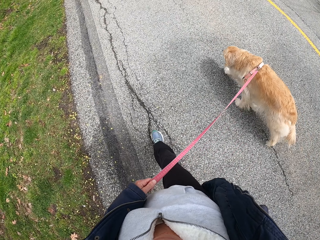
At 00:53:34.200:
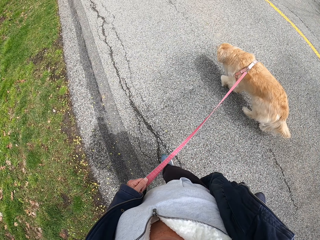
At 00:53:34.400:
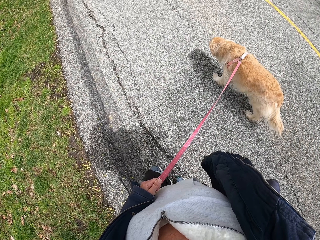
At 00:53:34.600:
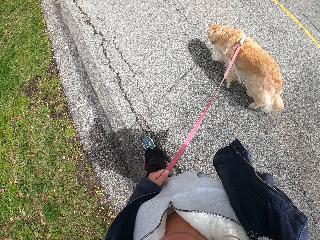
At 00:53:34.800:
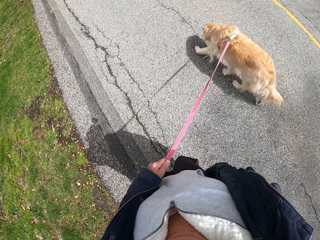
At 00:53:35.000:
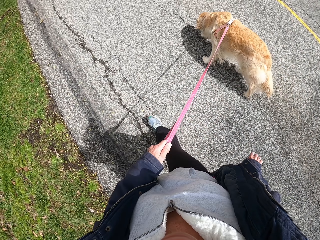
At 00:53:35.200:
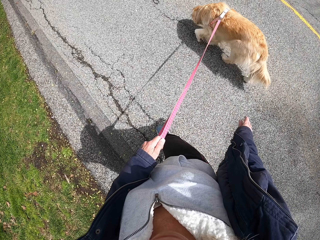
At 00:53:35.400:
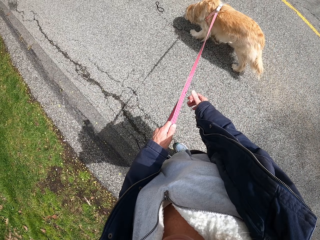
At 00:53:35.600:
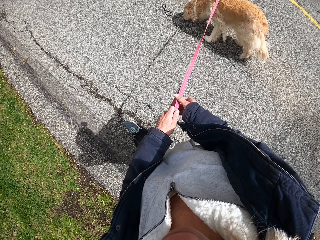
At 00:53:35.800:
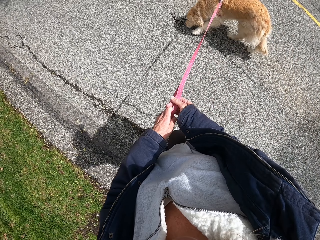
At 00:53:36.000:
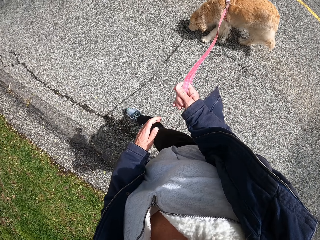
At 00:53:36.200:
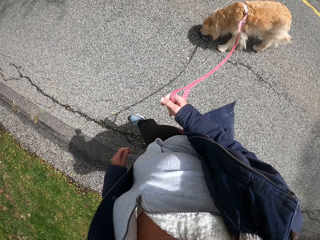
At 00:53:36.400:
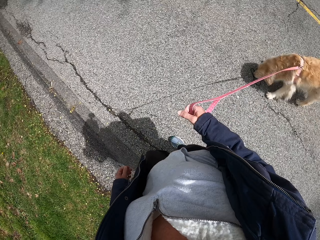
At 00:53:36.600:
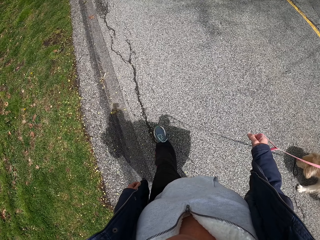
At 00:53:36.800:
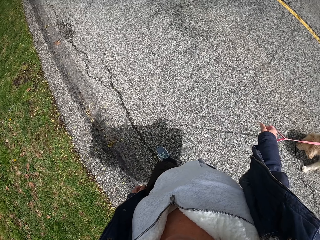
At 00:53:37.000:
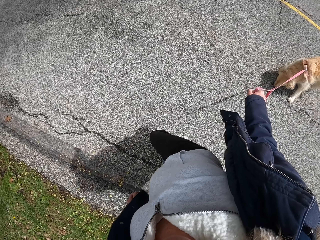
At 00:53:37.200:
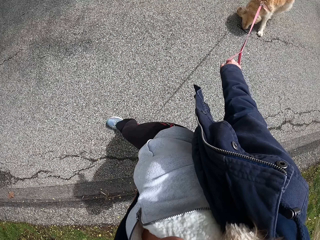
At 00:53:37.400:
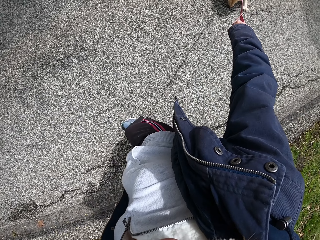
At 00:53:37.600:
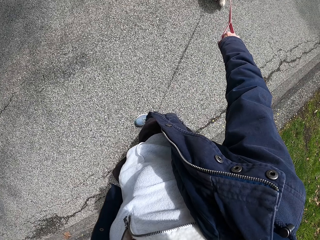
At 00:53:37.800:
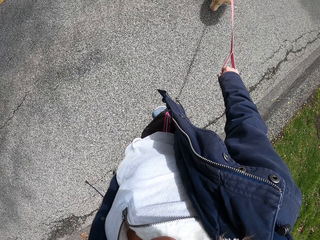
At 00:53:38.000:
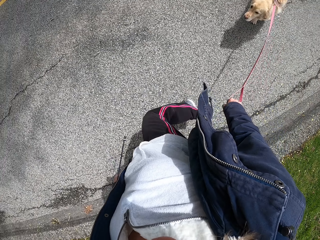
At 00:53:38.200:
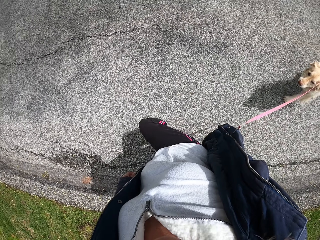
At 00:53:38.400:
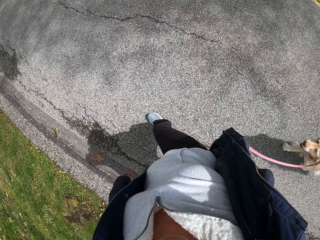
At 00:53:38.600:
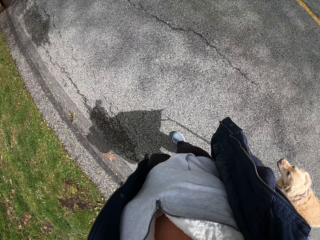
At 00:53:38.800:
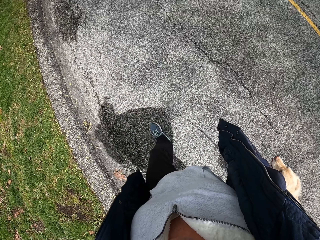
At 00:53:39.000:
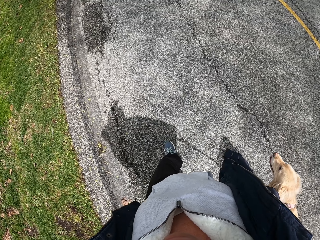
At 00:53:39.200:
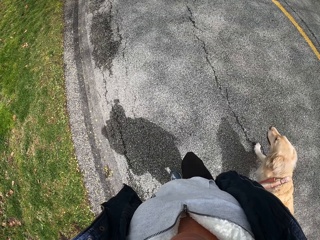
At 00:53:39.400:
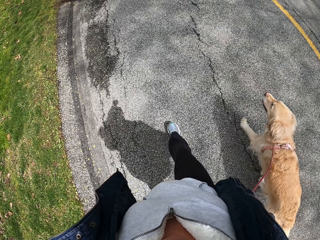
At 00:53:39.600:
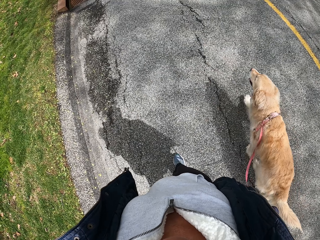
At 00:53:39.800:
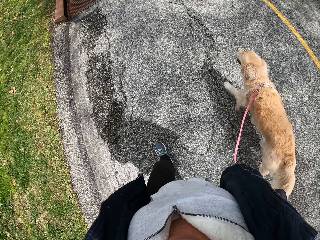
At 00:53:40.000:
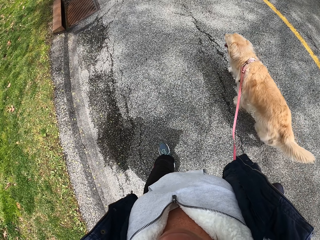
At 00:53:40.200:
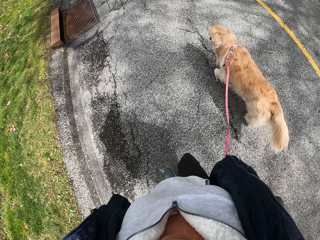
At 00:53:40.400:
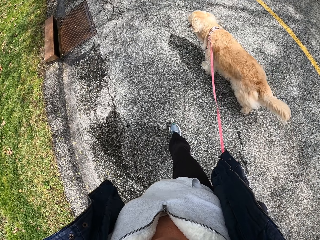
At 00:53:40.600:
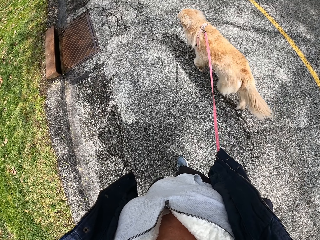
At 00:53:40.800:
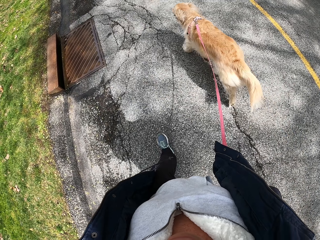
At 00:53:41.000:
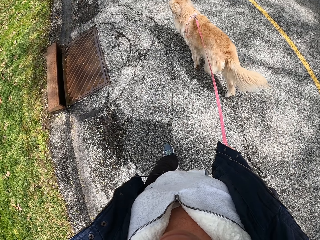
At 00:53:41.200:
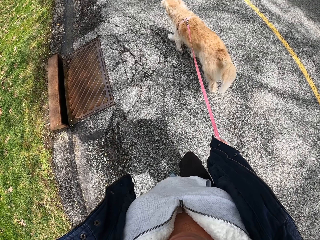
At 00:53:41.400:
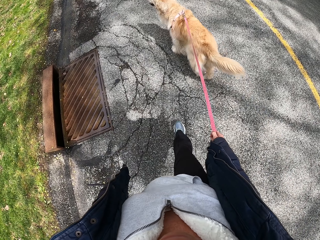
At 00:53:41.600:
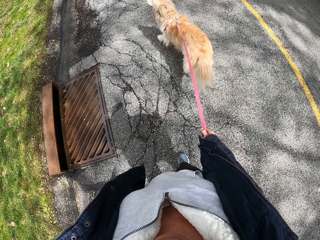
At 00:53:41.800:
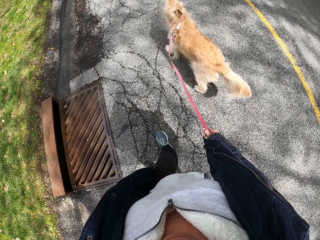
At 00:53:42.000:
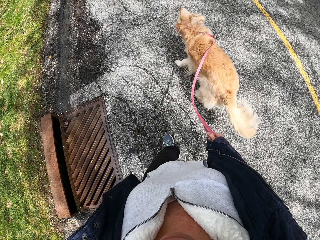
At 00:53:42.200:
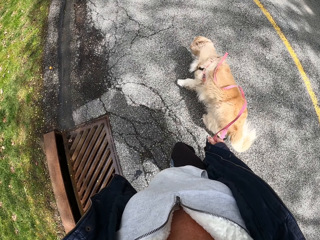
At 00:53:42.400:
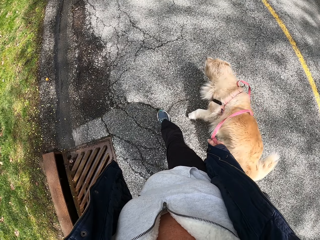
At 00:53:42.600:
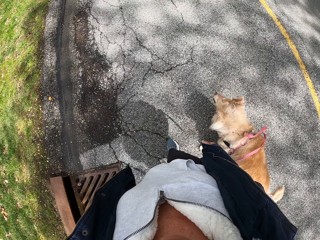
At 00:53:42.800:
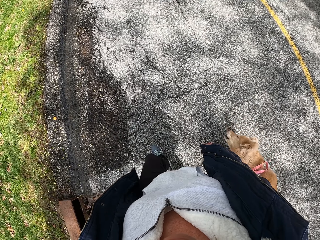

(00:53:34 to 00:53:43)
The camera wearer passes a leash to the right hand. They walk along the road with a dog.

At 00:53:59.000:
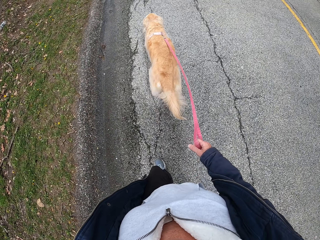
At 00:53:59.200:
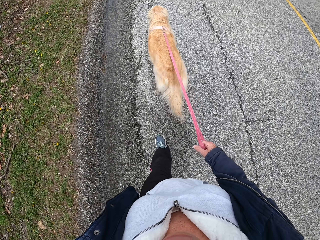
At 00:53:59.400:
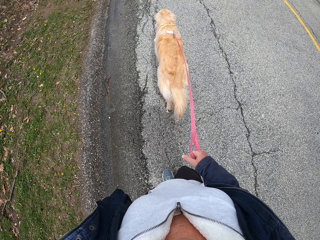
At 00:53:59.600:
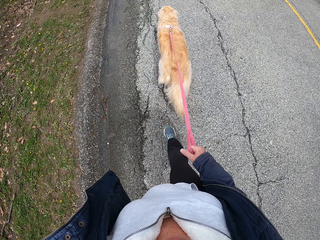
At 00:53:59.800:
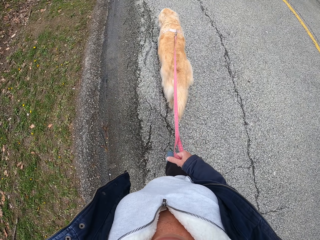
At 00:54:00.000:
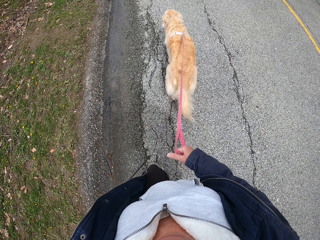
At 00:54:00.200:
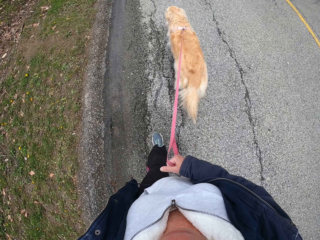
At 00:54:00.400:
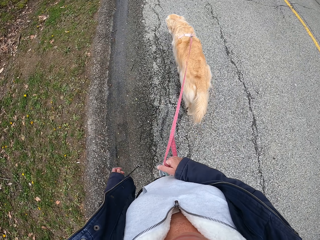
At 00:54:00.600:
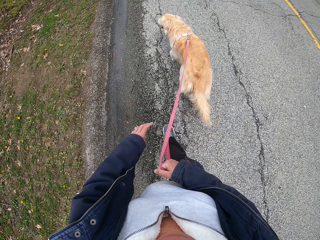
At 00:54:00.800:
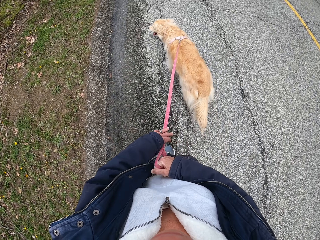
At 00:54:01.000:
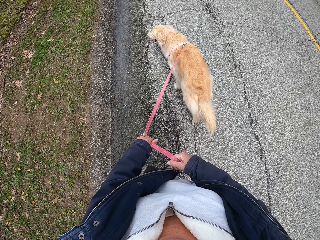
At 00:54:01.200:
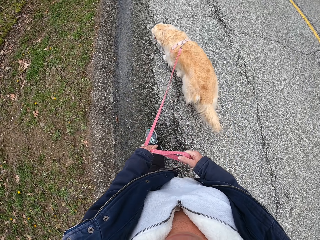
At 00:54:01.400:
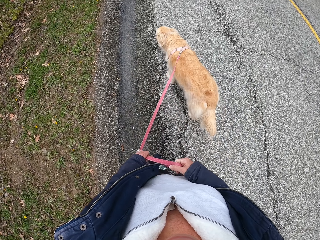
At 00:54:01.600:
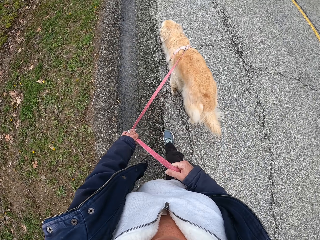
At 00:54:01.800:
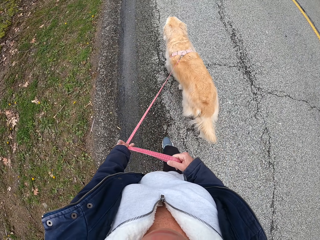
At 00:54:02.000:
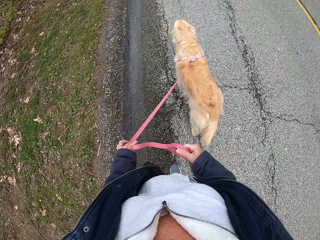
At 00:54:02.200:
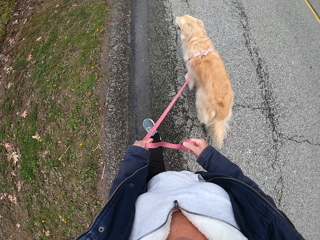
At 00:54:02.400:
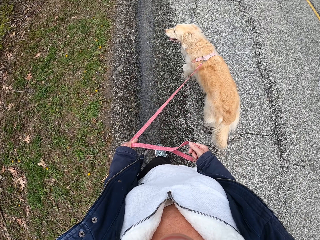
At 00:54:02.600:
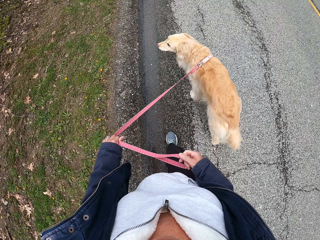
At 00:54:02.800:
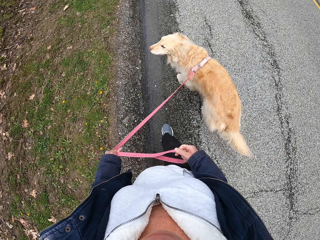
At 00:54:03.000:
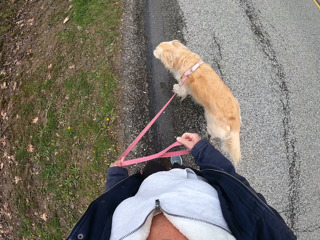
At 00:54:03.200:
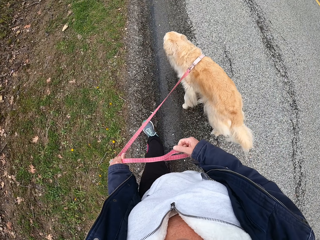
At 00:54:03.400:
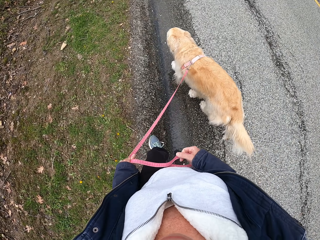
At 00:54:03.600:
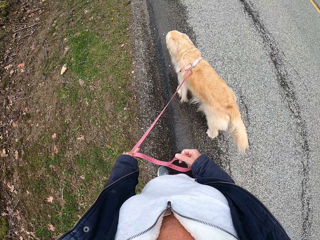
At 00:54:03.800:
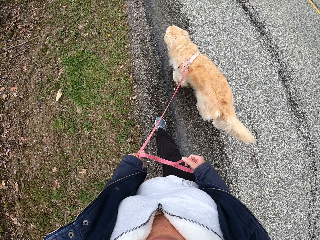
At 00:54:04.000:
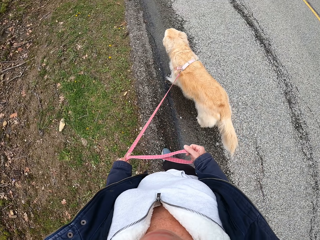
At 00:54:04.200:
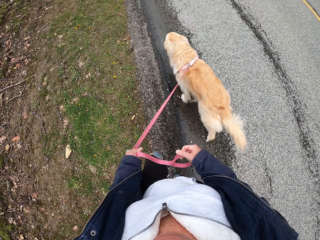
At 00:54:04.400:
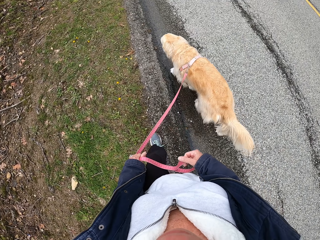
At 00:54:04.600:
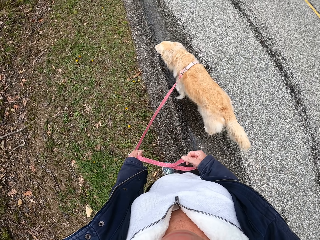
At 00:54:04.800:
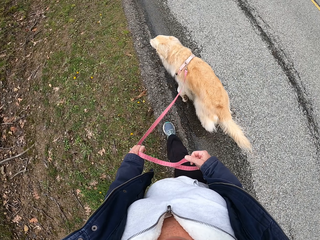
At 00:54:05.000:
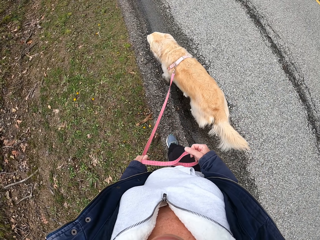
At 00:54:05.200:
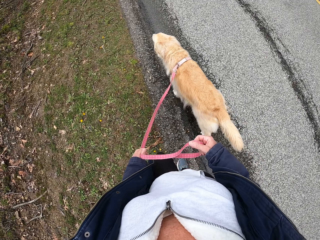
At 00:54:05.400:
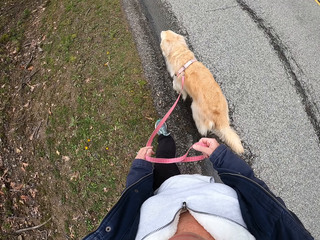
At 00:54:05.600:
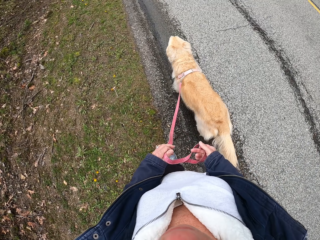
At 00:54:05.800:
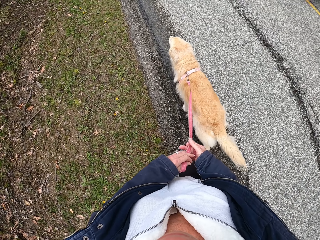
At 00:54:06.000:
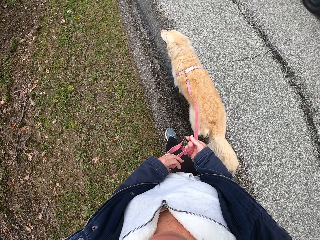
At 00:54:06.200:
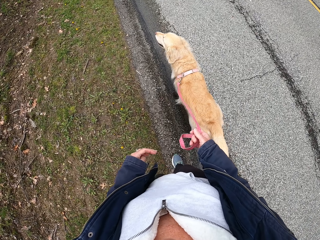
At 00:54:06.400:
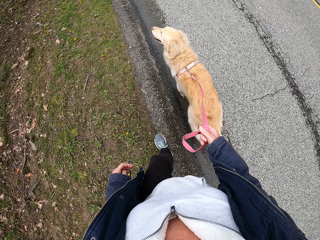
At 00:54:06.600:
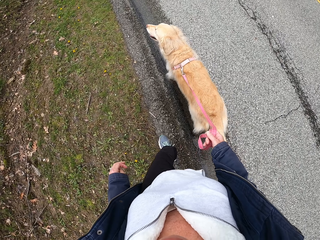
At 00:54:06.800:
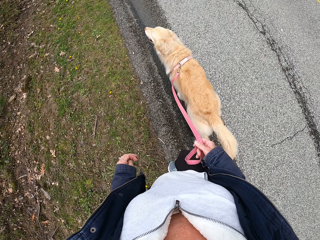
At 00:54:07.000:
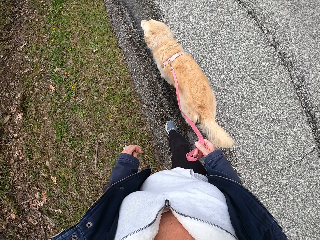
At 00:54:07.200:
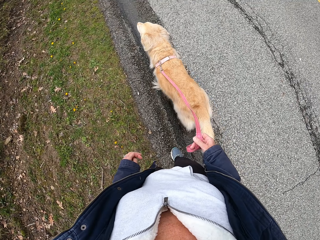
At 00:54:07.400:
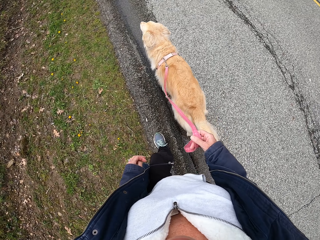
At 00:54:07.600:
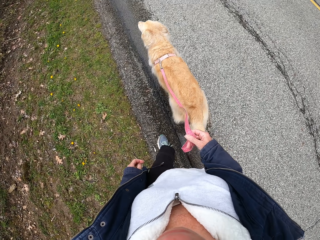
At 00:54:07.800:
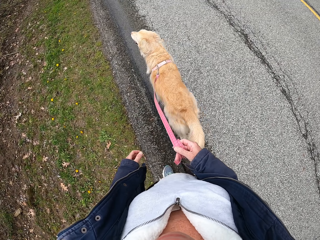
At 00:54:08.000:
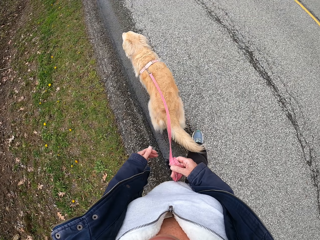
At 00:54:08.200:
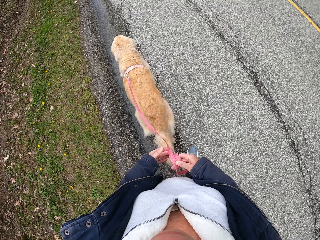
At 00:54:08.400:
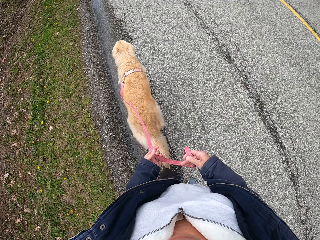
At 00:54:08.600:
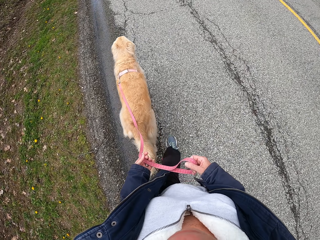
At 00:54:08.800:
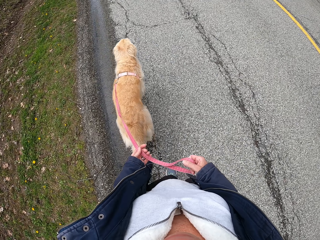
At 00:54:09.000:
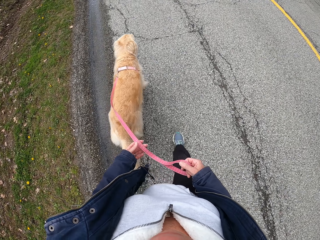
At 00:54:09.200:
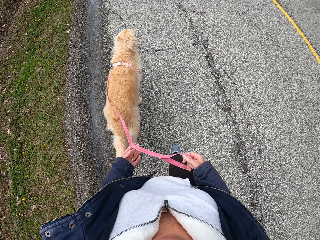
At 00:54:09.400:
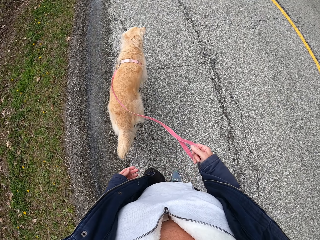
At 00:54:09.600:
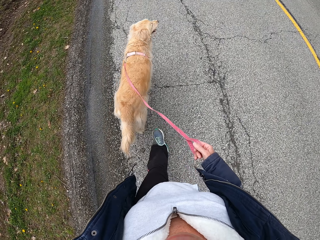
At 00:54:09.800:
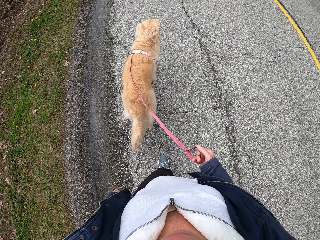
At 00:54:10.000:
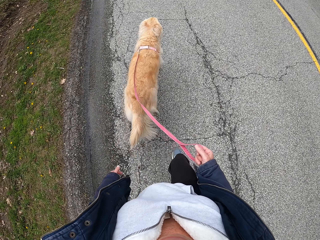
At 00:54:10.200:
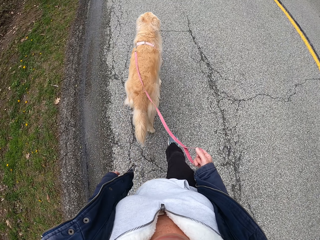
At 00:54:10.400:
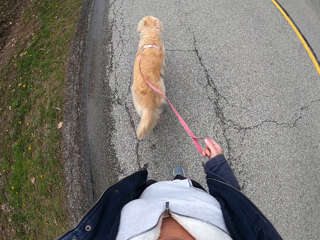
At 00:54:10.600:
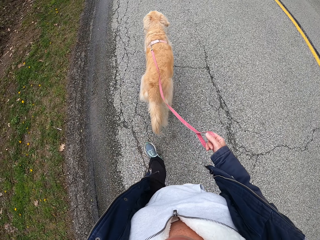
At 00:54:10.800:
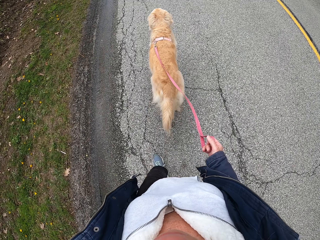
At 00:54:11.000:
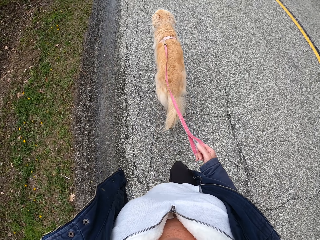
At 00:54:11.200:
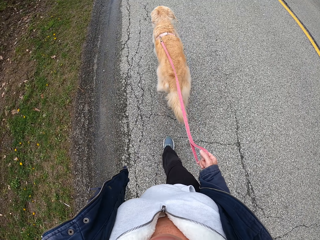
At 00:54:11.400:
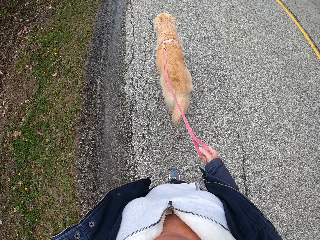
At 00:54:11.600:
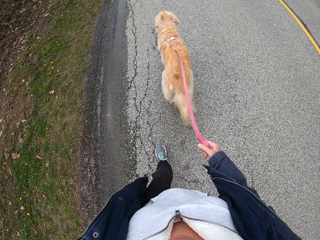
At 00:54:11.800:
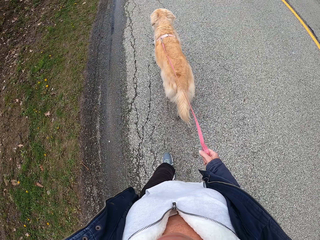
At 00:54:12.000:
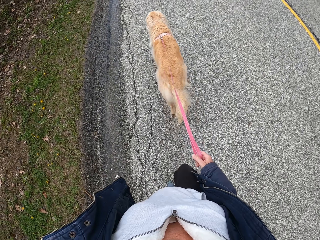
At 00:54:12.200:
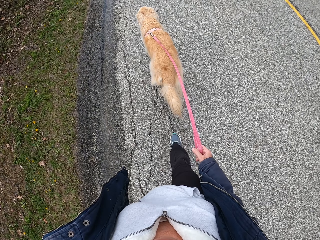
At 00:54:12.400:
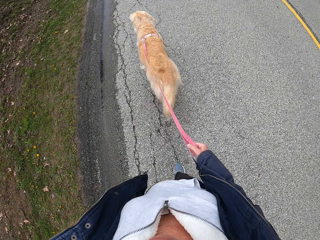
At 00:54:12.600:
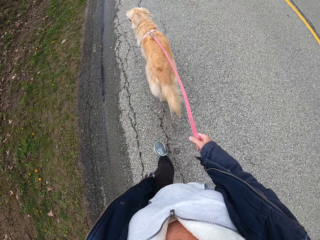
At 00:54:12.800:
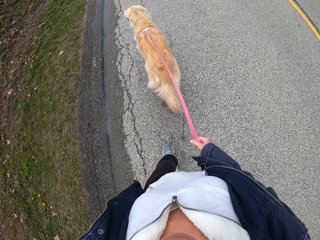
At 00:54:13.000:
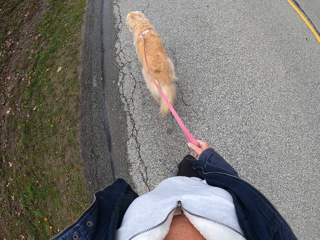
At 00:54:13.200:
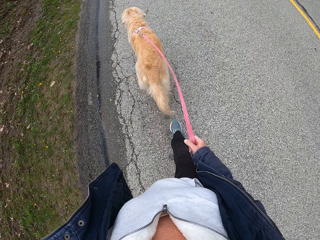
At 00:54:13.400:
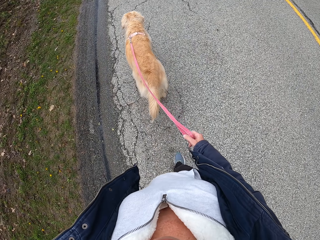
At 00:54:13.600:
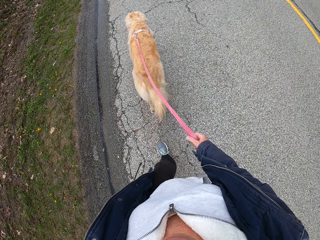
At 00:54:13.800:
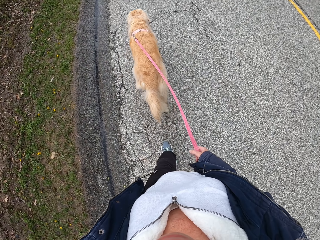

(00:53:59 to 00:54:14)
The camera wearer passes a leash to the left hand. He holds the leash with both hands. He holds the leash with his right hand. He walks along the road with a dog. He passes the leash to the right hand. He drops the leash. He walks along the road with the dog.
